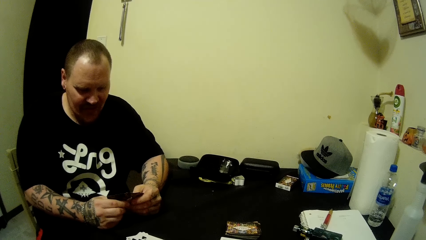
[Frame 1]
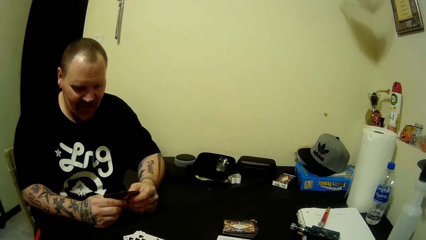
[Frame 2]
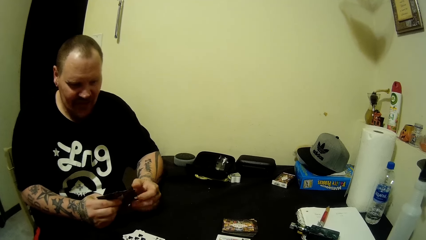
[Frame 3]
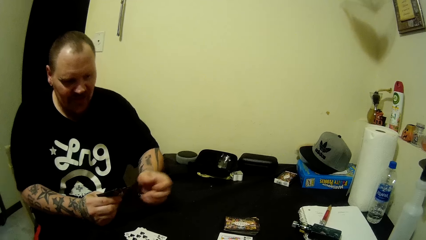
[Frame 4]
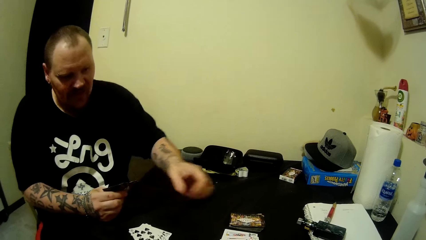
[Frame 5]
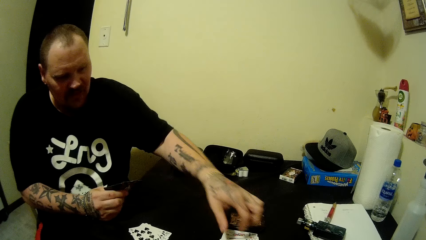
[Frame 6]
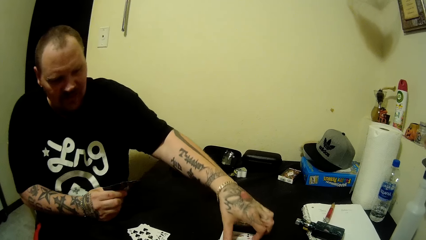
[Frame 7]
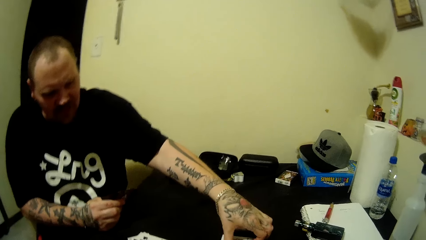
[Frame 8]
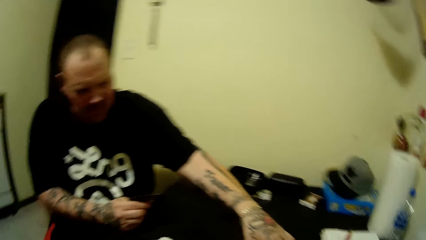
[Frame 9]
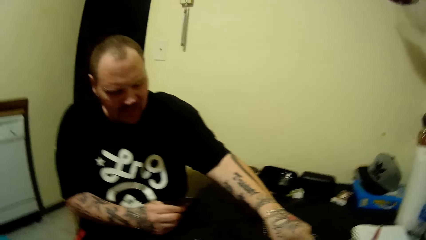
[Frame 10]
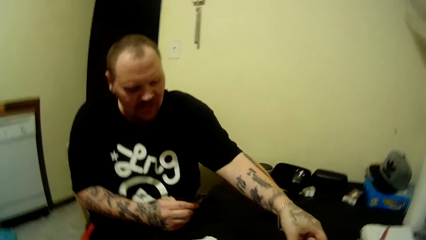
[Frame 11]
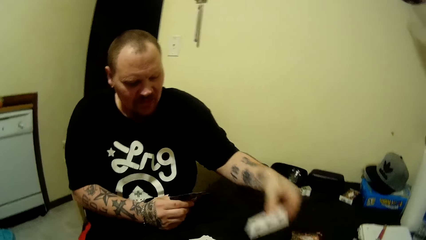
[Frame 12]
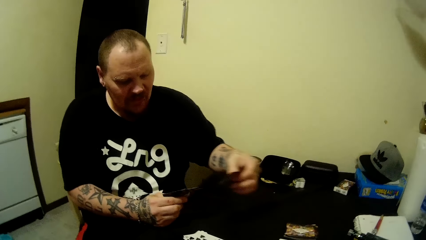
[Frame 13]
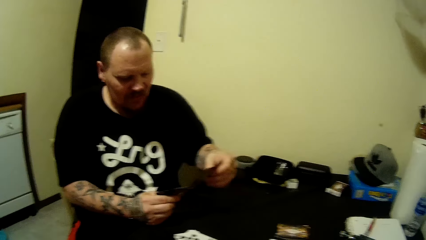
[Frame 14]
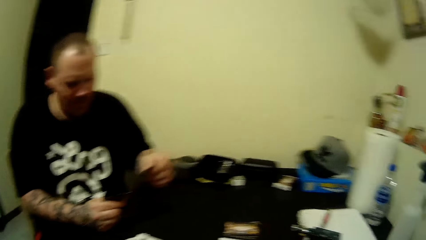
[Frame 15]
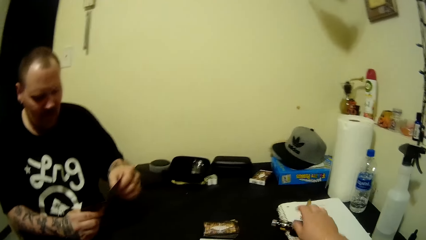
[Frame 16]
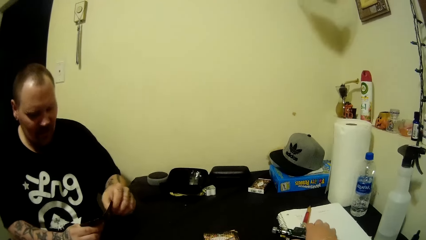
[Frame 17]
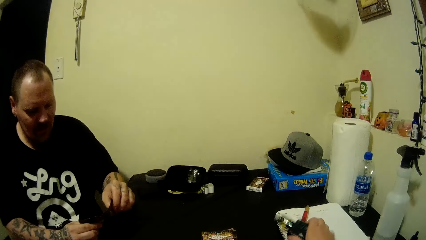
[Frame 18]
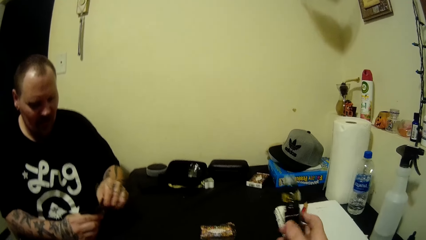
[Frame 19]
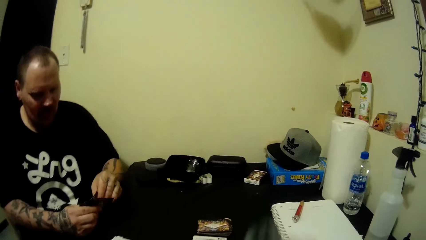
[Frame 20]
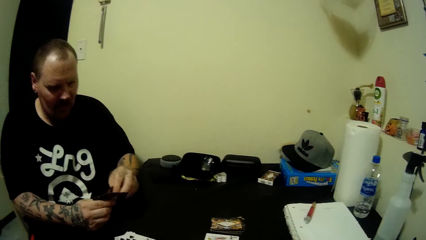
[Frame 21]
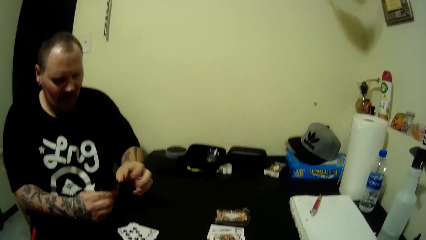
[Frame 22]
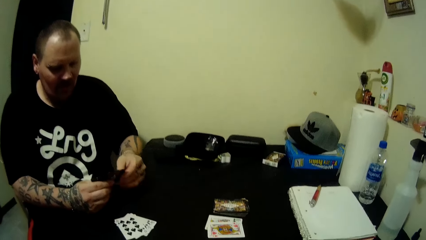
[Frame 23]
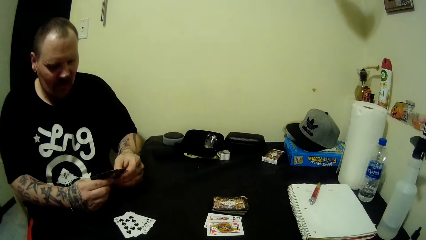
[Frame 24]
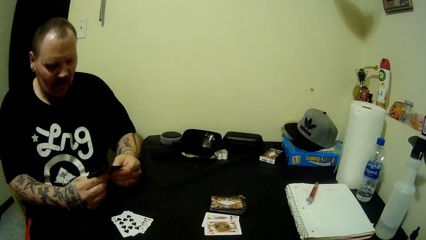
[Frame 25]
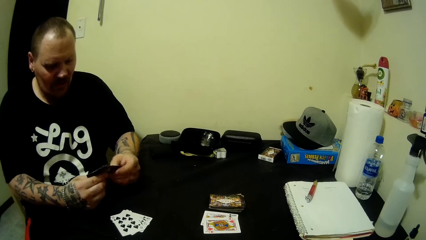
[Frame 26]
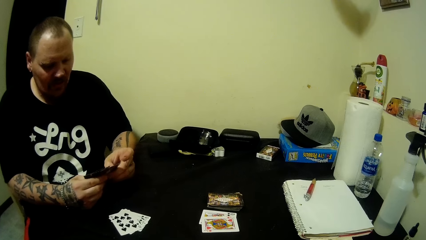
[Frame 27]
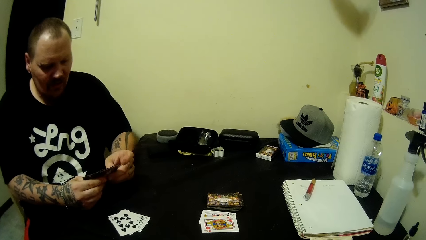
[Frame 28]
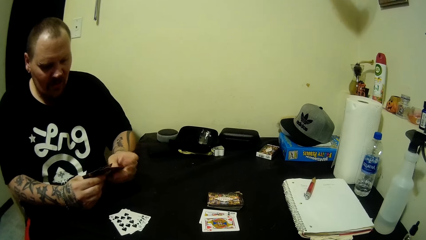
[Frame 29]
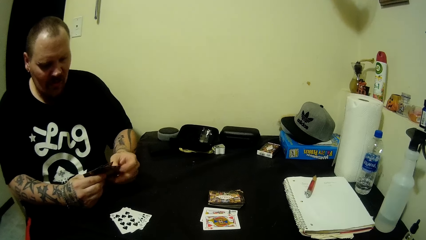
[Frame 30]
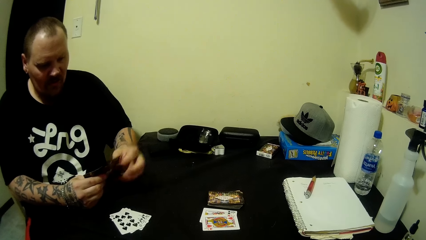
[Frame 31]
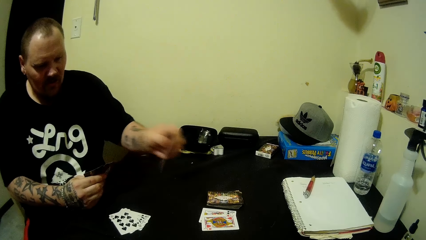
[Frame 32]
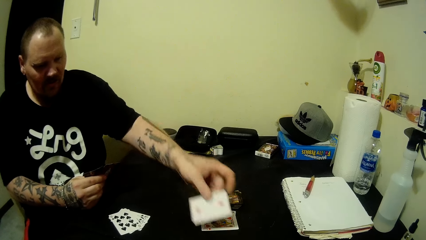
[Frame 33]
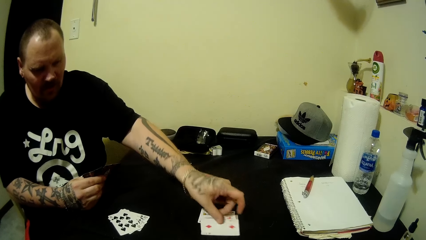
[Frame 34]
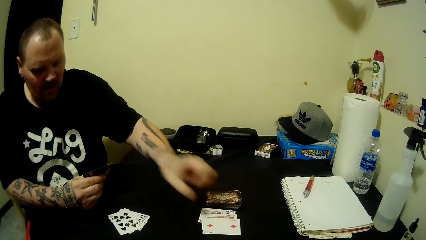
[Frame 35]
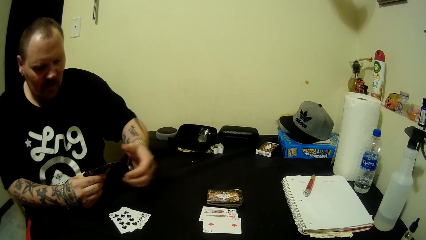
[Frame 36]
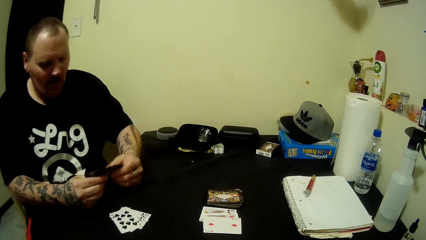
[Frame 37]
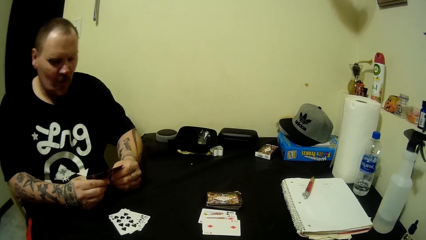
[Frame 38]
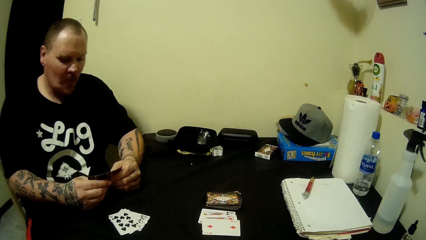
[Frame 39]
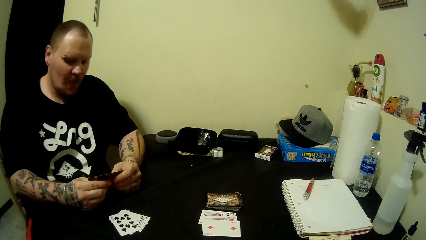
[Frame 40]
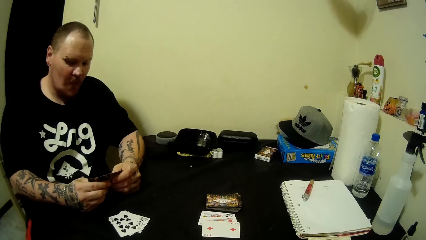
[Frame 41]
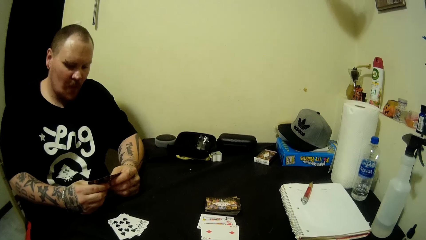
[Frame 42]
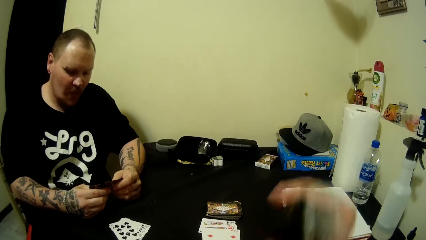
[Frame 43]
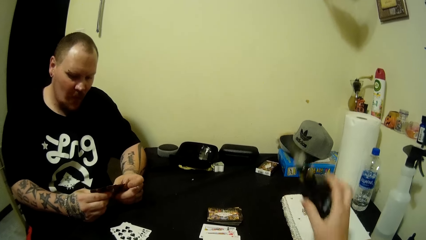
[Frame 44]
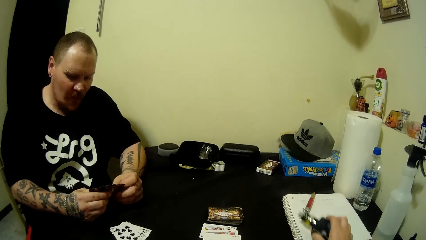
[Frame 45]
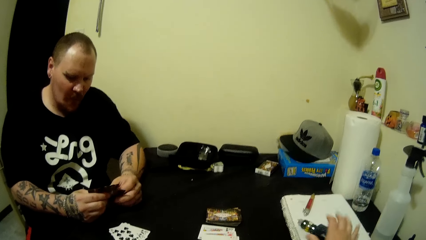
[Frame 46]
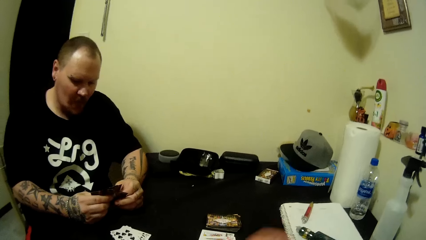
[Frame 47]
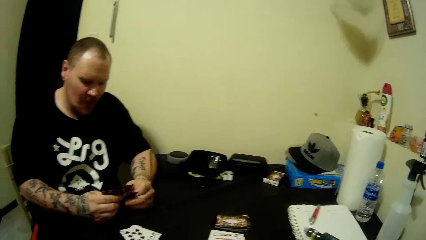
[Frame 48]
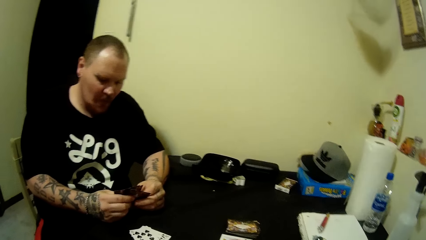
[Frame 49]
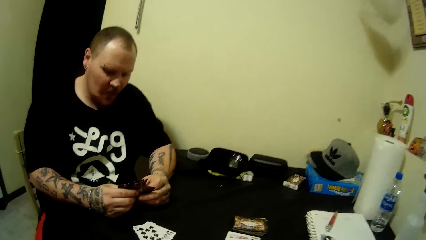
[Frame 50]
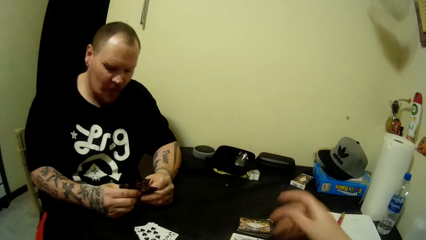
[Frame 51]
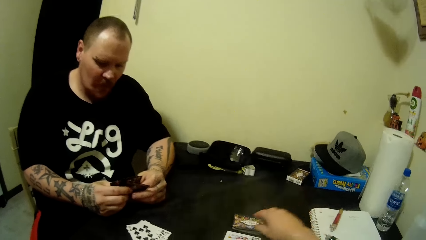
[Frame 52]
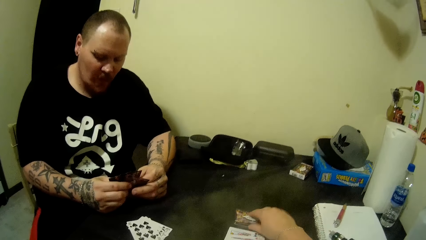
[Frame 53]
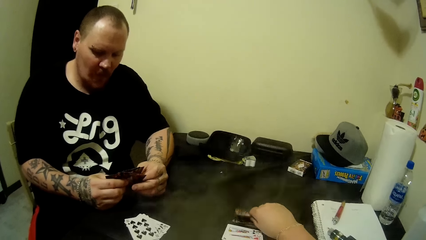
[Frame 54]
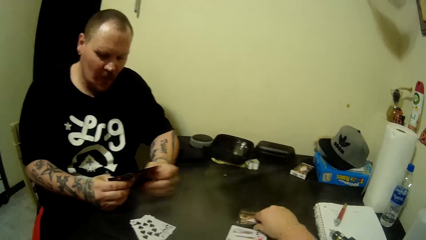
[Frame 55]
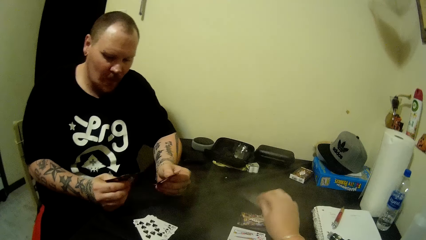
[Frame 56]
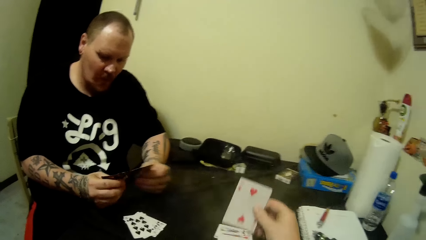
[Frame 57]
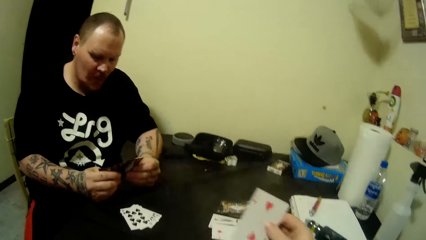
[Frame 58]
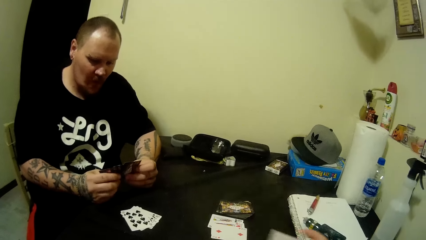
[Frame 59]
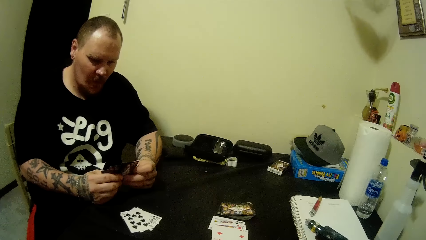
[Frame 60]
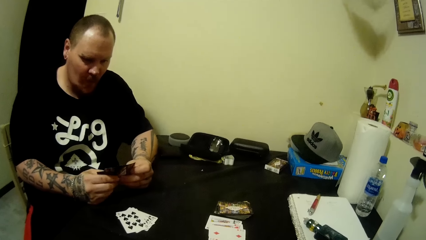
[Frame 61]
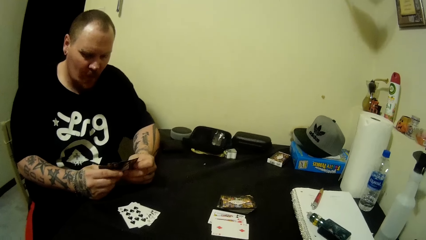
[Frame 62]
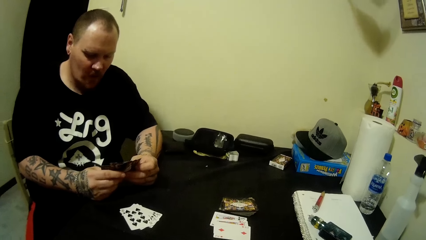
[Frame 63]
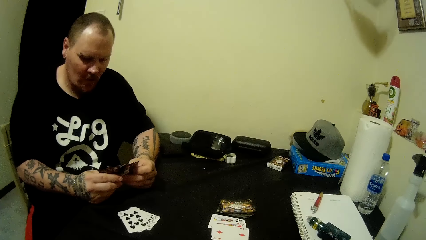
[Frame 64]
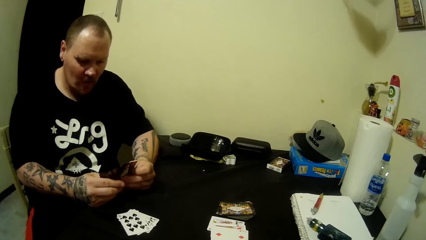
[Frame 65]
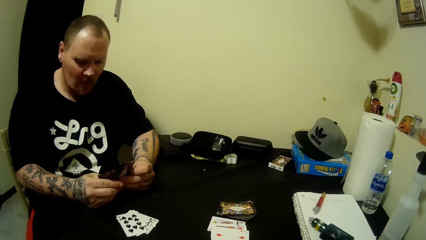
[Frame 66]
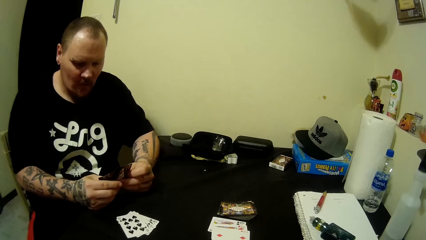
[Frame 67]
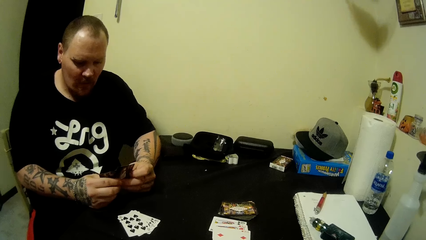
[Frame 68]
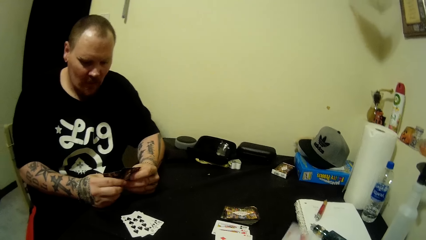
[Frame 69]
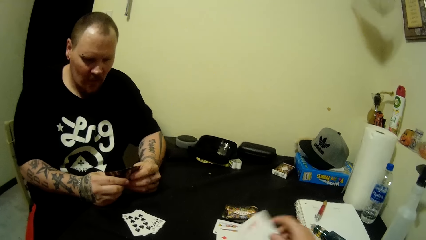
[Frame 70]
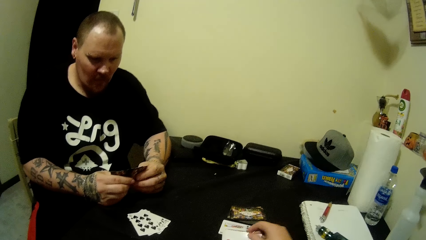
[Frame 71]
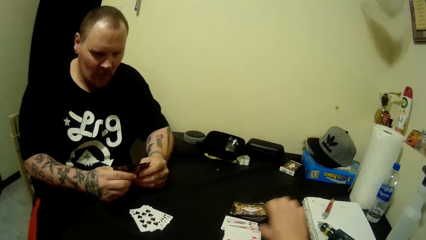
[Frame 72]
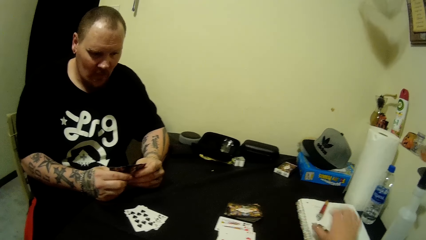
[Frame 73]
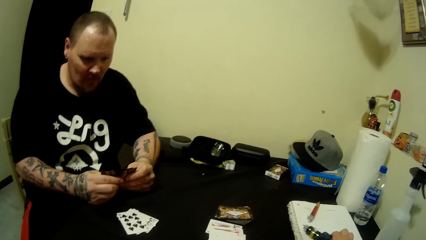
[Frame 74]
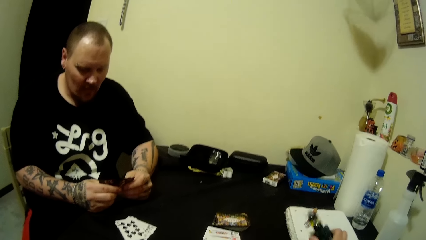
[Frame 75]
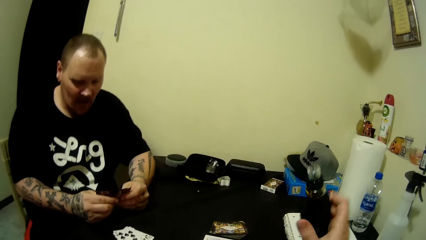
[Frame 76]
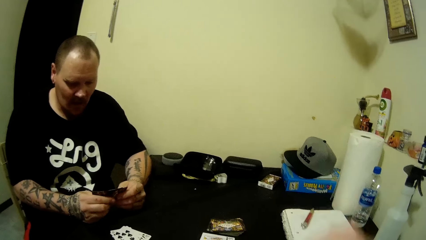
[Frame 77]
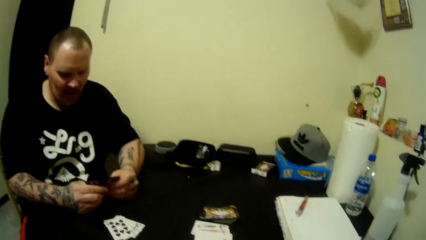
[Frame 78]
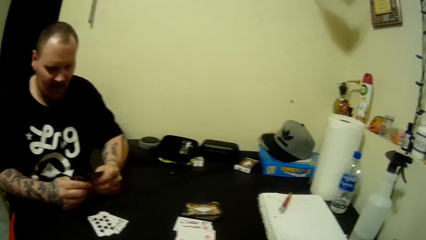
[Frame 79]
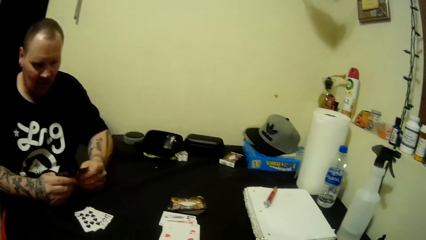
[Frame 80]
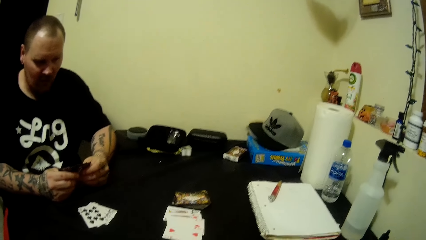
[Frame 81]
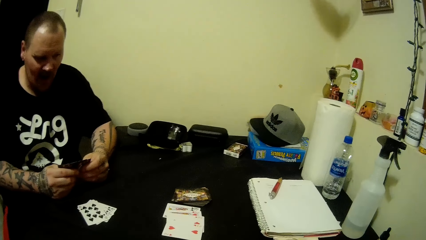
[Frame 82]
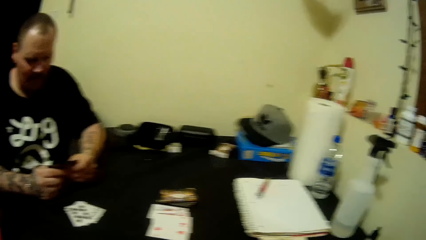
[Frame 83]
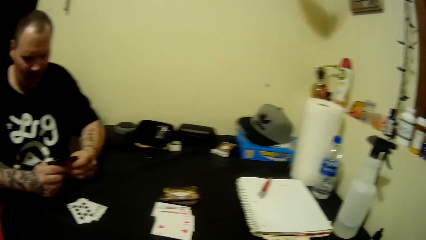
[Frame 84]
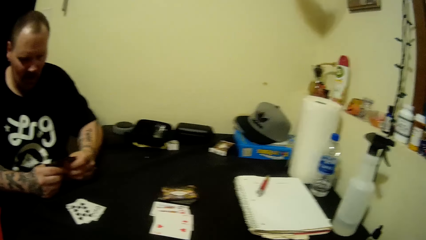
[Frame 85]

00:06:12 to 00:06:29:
A man picks a card on the table with his left hand. The man looks at his card. The camera wearer picks a bottle from the table with her right hand. The man arranges cards. The camera wearer looks around. The man pulls a card. The man drops a card on the table with his left hand. The man holds the stack of cards in both hands and looks at his cards. A man whistles with his mouth. The camera wearer drops the bottle from the table on the book with her right hand. She looks around. She blows smoke in the air. She picks a card from the table with her right hand. The man shuffles the stack of cards in both hands and pulls a card. The camera wearer looks at the card. The man looks at his cards. The camera wearer looks around. She pulls a card. She puts a card on the table. She picks the bottle from the table with her right hand. She looks around. She drinks from the bottle in her right hand. She looks around.
